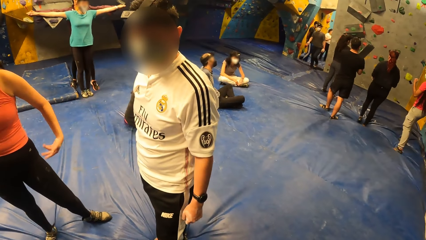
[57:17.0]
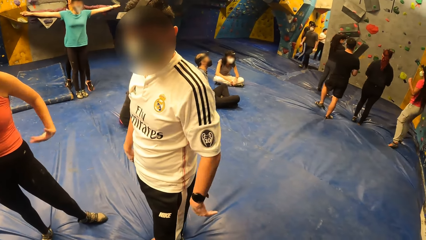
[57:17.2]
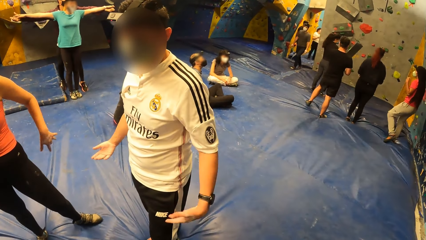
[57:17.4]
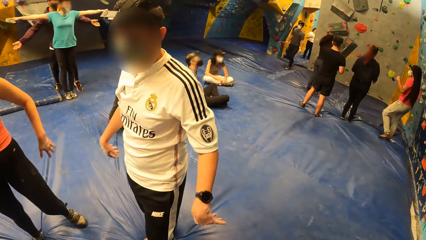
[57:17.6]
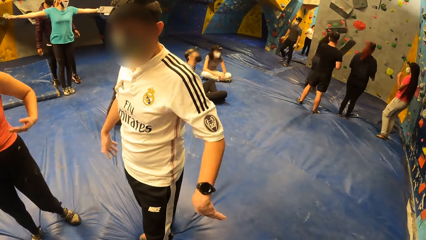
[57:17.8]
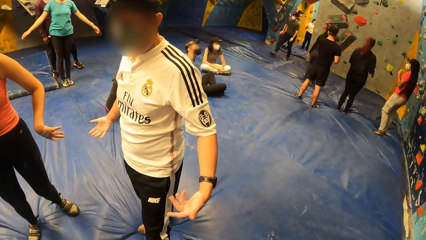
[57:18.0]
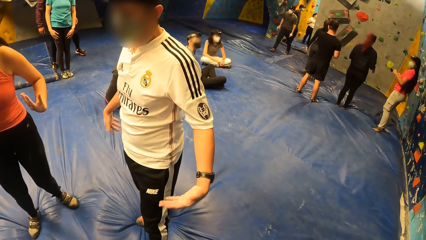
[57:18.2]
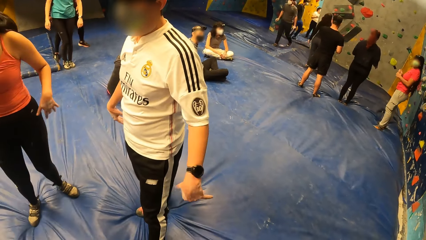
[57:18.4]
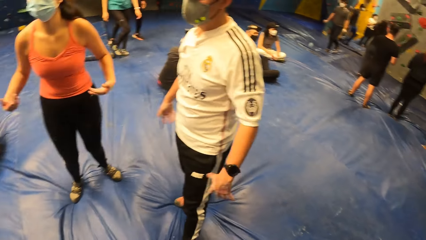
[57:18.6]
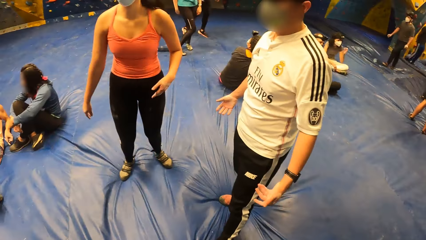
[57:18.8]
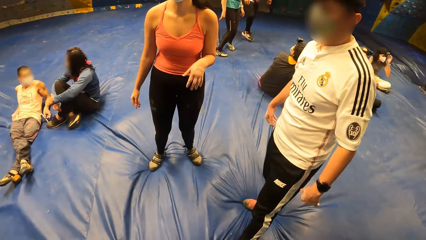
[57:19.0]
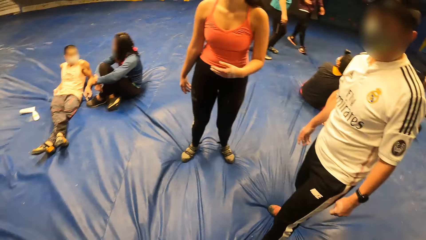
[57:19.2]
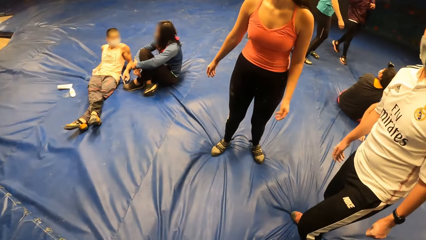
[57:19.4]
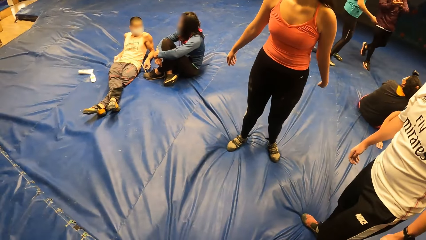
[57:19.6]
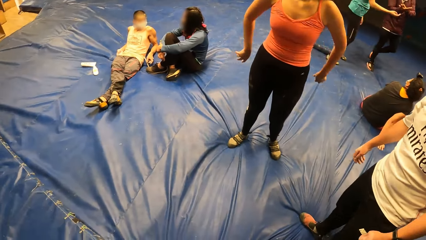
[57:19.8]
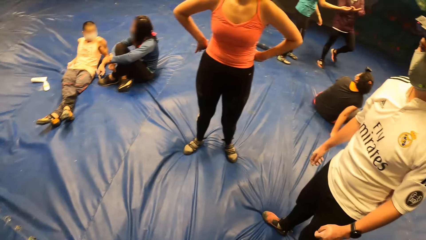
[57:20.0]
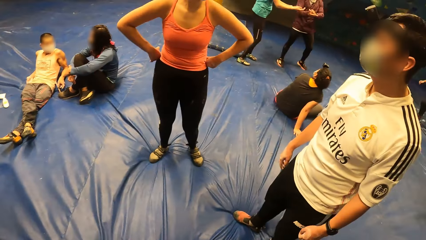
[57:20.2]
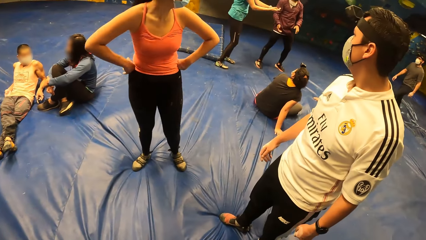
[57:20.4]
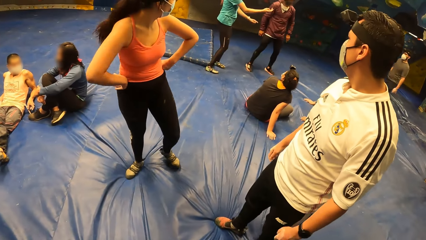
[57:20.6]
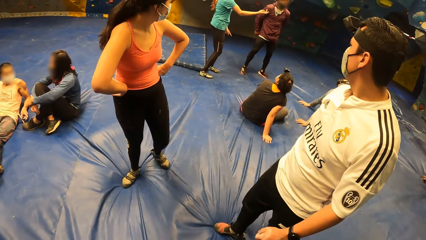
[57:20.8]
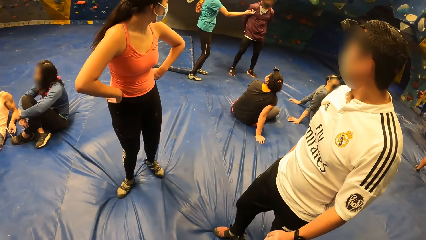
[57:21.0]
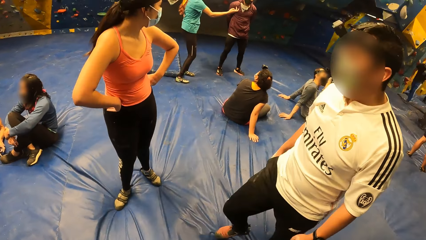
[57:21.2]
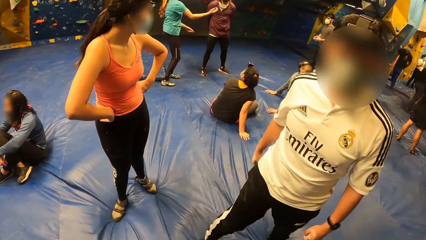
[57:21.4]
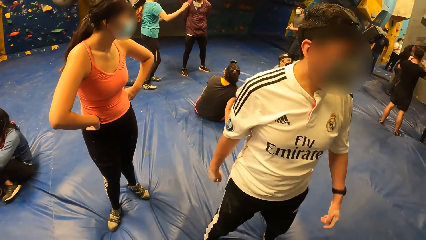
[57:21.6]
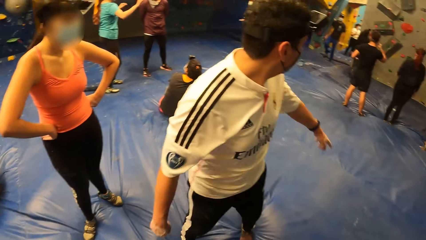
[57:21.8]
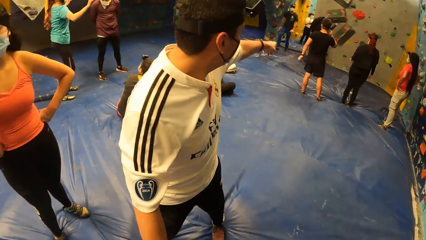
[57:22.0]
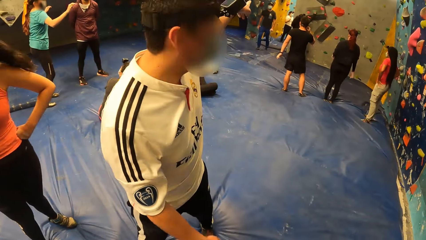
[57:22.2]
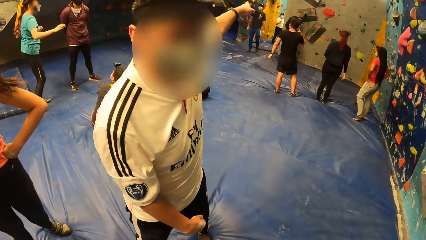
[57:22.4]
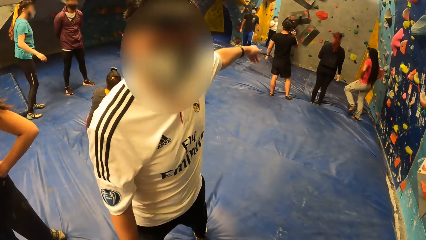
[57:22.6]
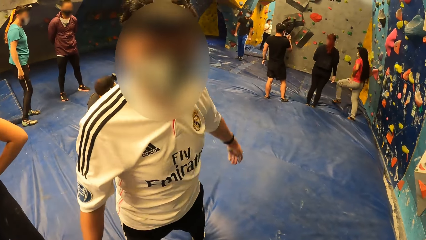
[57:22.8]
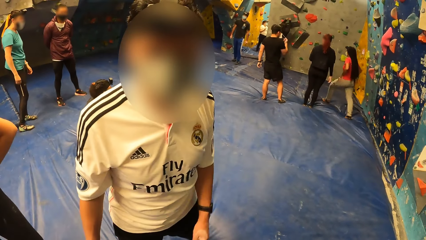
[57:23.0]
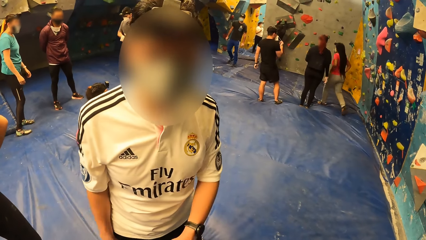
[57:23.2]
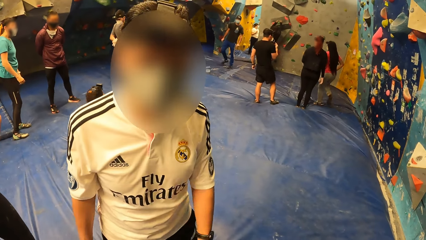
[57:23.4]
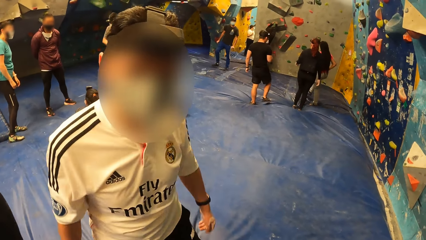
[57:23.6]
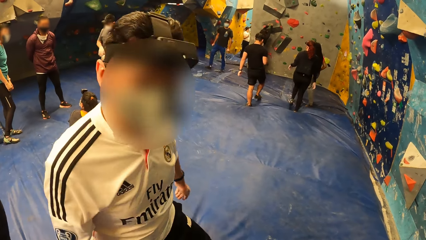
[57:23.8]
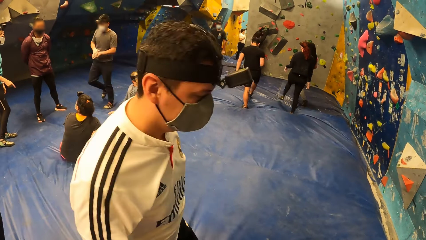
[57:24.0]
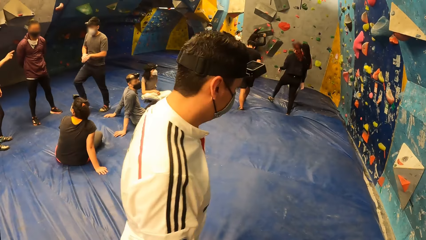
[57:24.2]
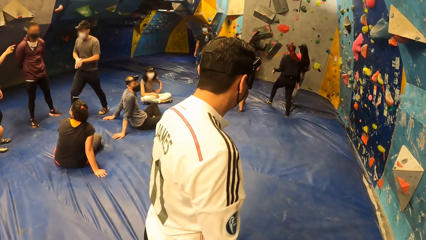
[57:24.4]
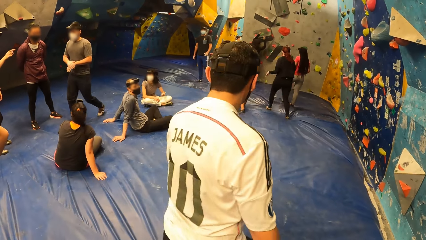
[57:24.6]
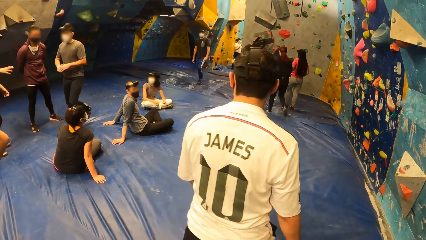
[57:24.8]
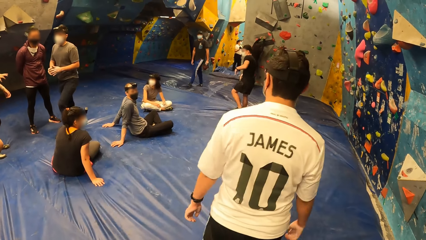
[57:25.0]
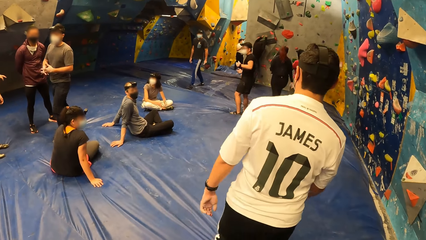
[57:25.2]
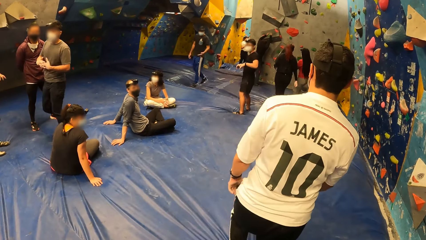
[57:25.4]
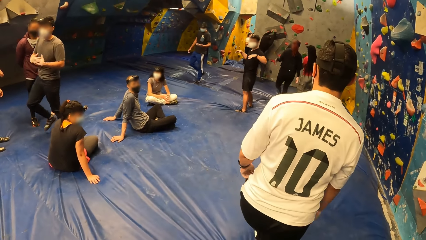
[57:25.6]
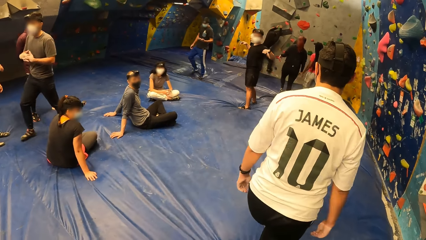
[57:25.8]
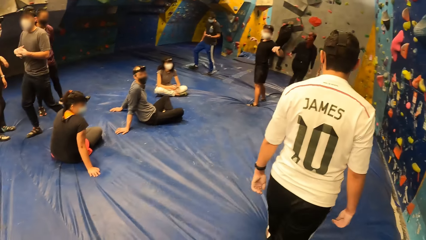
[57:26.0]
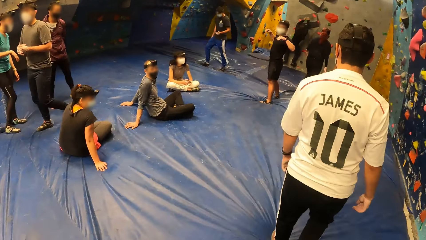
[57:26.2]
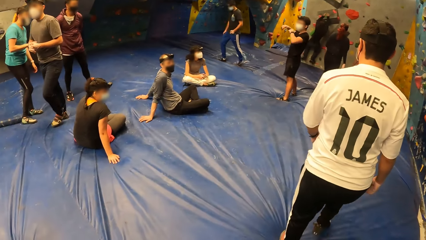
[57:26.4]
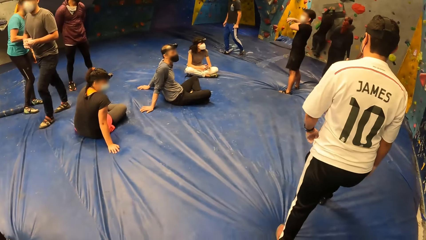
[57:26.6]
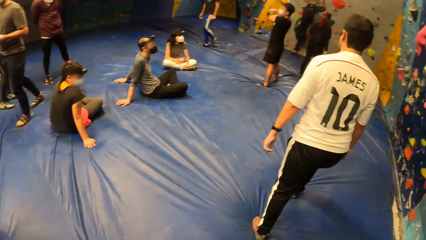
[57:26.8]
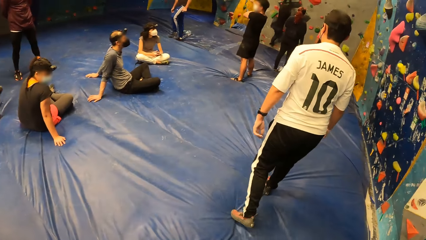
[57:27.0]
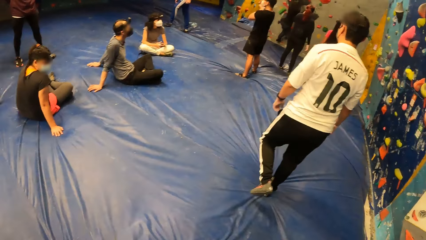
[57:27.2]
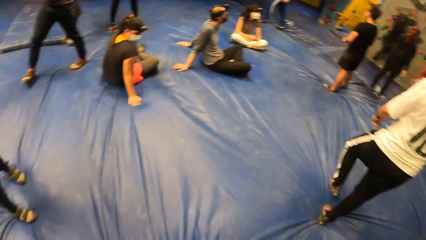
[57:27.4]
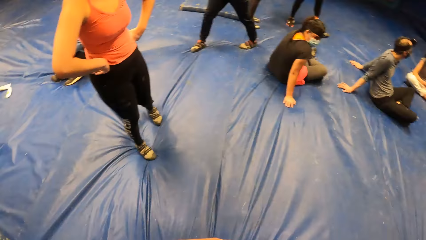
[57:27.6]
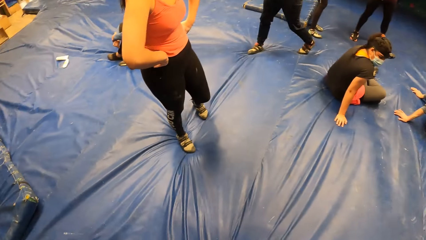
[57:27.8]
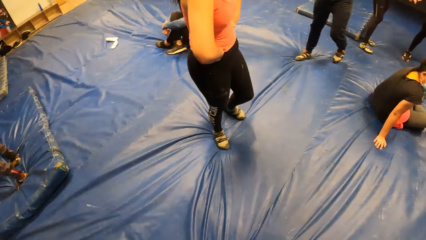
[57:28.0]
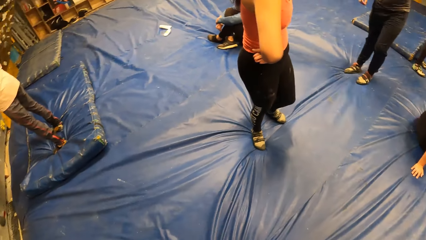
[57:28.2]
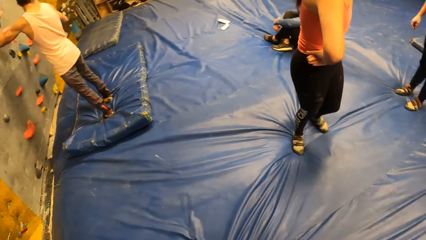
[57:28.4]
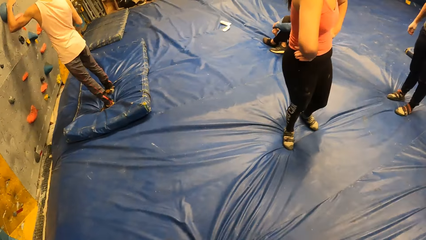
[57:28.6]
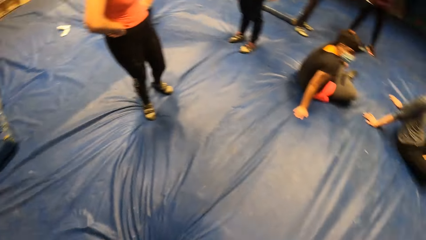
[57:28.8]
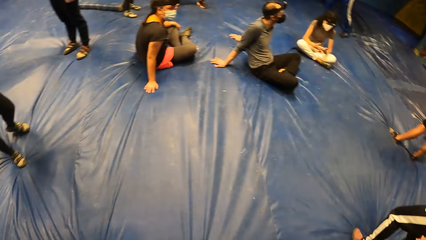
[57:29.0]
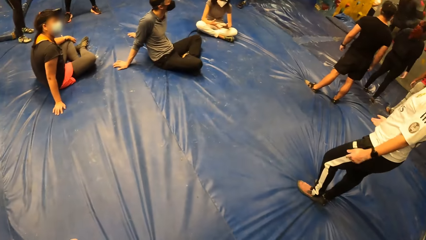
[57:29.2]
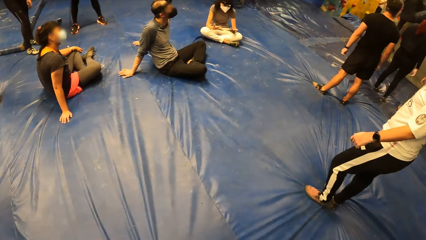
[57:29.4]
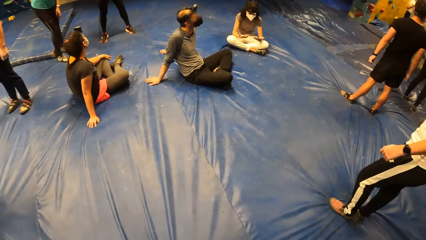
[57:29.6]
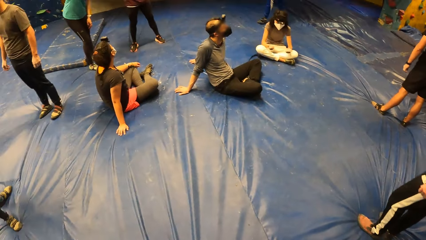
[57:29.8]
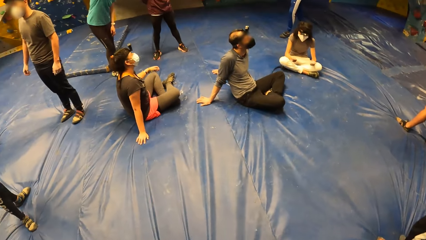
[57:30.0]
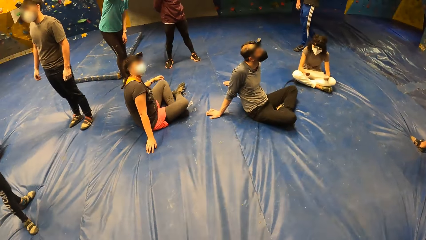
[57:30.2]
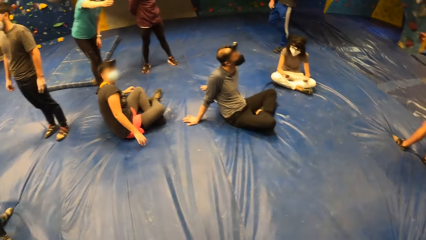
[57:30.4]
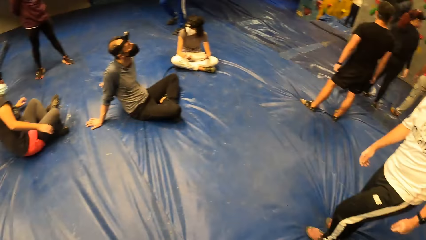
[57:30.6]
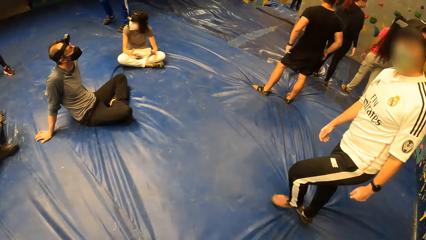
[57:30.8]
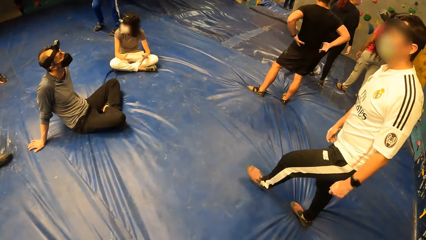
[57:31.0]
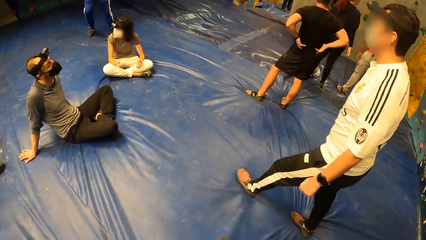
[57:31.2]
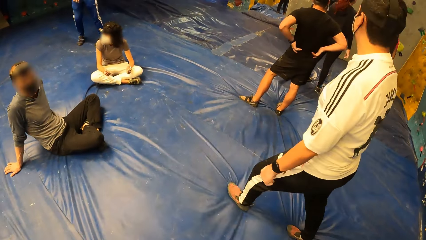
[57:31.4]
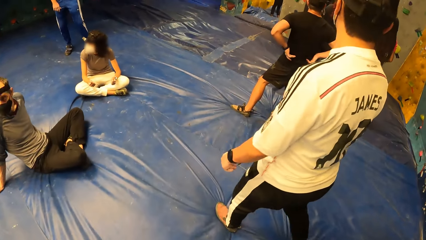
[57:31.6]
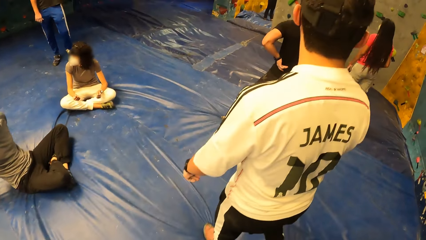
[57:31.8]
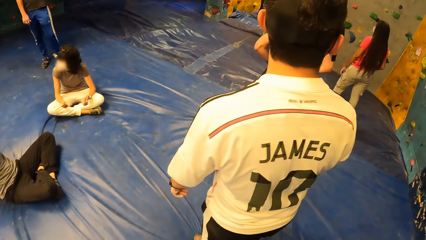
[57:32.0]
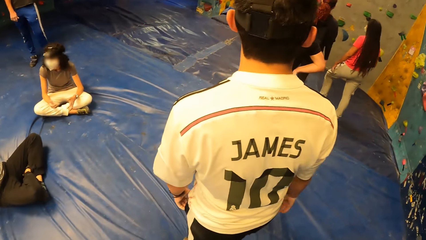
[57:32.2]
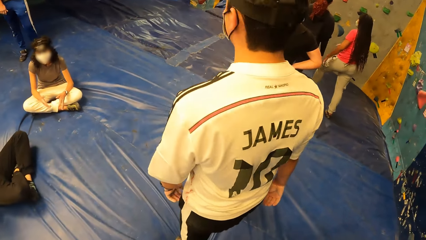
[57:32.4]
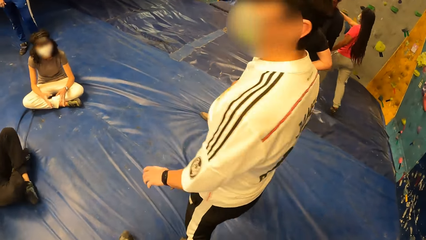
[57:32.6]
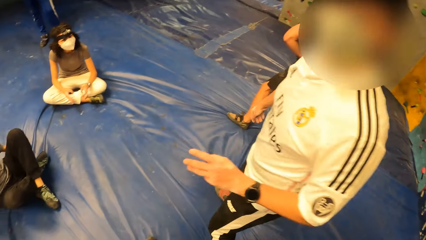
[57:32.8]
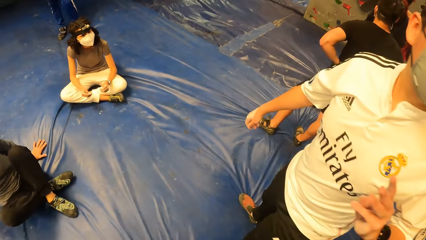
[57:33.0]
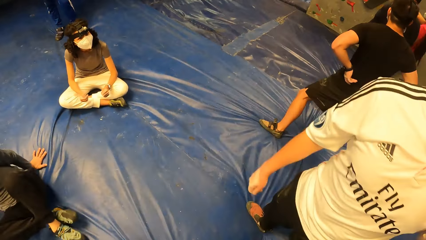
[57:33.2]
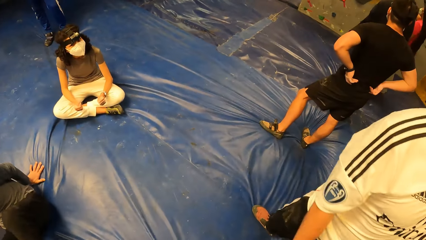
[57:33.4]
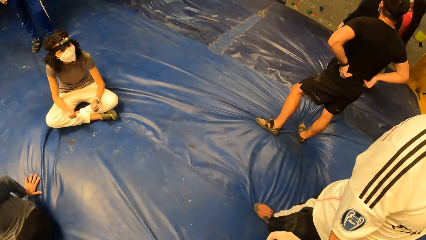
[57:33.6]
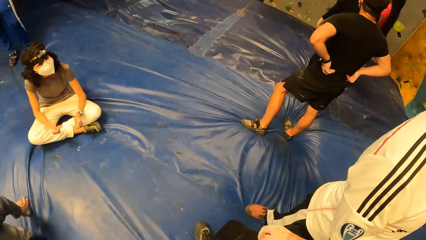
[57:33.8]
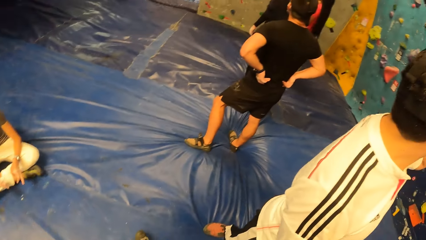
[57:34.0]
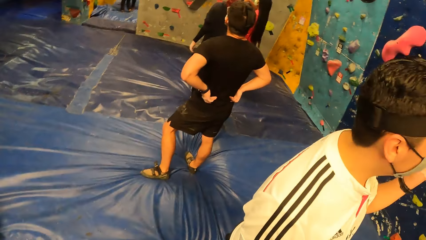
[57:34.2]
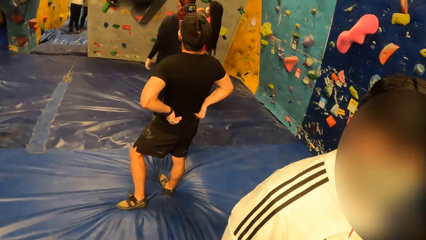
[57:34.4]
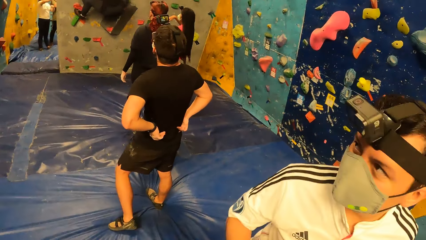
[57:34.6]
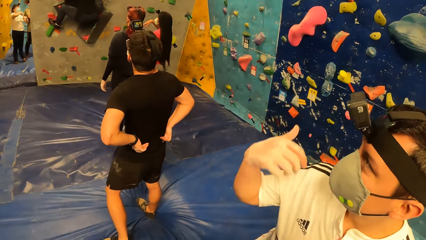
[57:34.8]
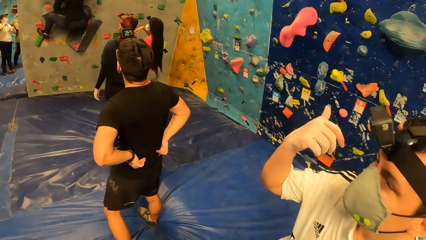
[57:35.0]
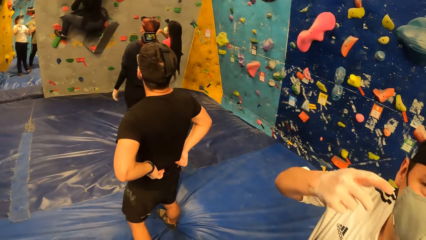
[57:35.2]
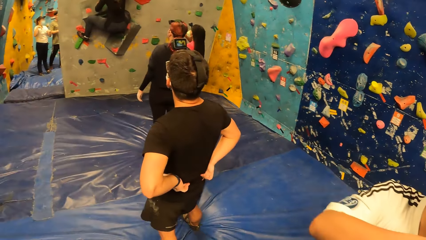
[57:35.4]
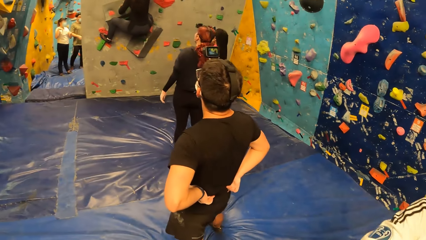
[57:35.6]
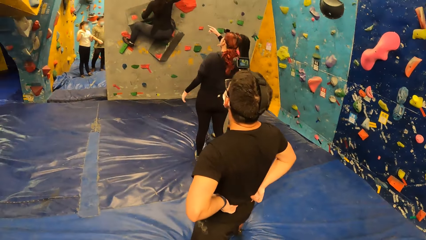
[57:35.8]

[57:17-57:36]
A woman wiggles both hands. A man shakes his hands. The woman jumps and holds her waist. The man turns around. The man interacts with the camera wearer with his left hand. The man points at the colleagues. The camera wearer looks at the colleagues. They walk towards a bouldering wall with the man. The man walks from the camera wearer. The camera wearer looks at the man. They look around. They look at the man. The man moves in front of the camera wearer and turns to the camera wearer. The camera wearer looks at the colleagues. The man moves his hand.
